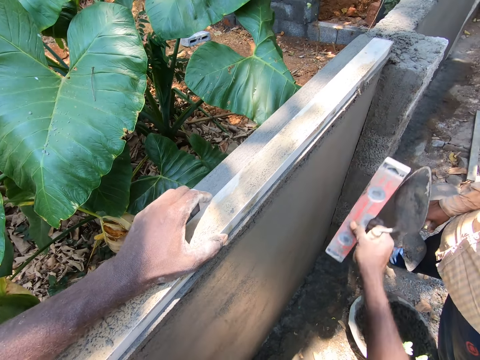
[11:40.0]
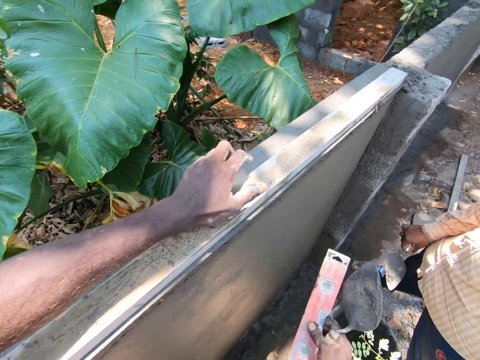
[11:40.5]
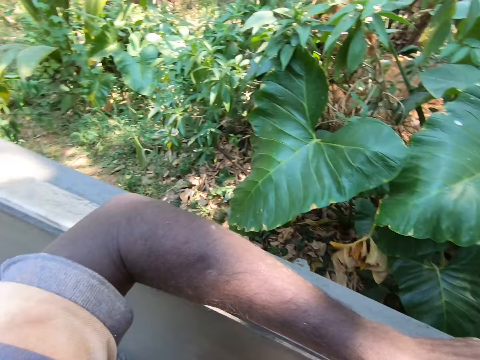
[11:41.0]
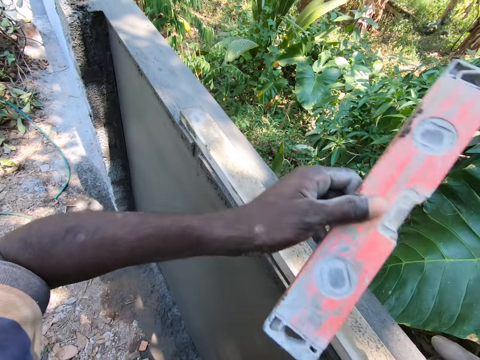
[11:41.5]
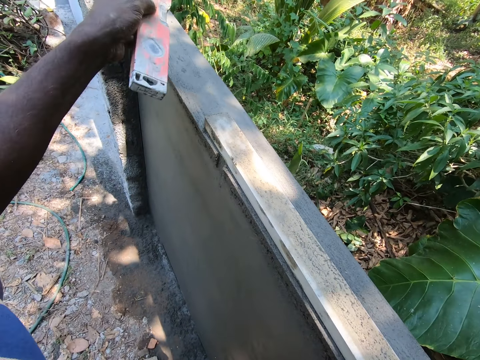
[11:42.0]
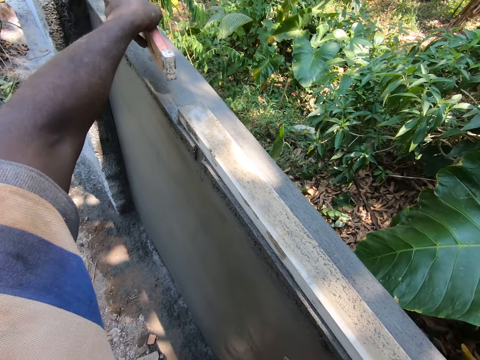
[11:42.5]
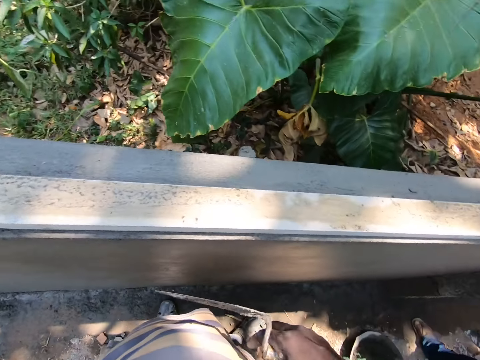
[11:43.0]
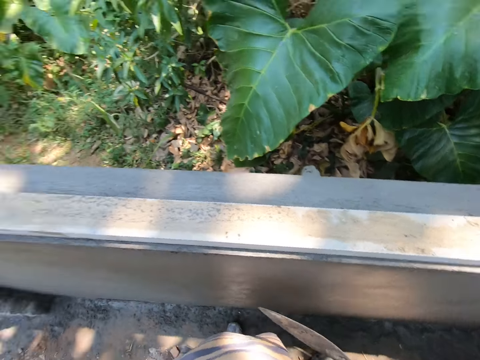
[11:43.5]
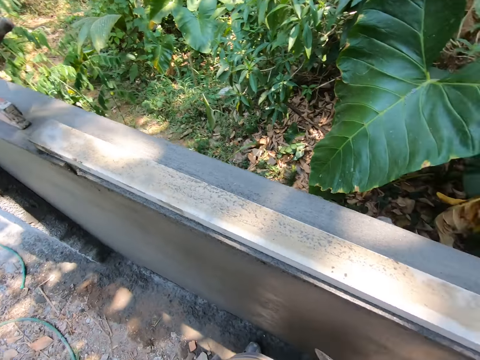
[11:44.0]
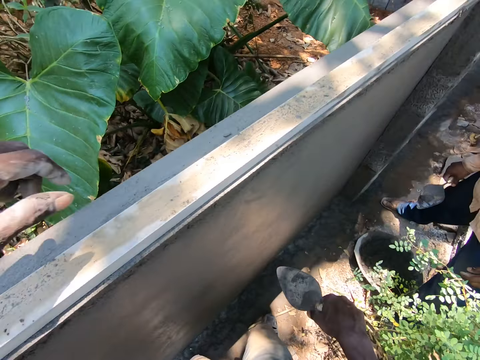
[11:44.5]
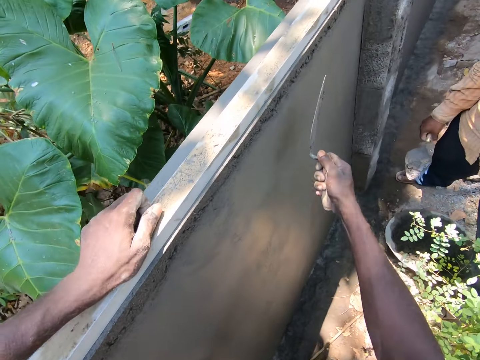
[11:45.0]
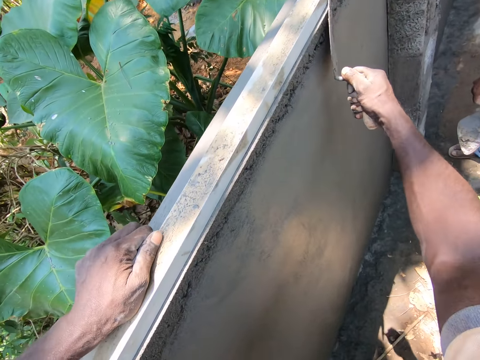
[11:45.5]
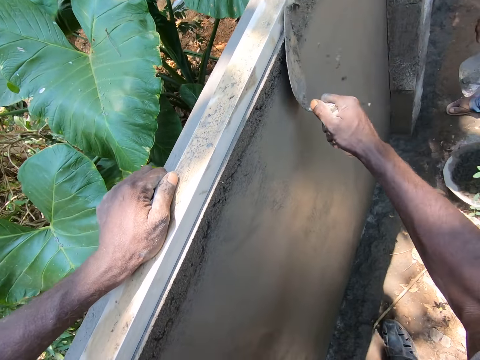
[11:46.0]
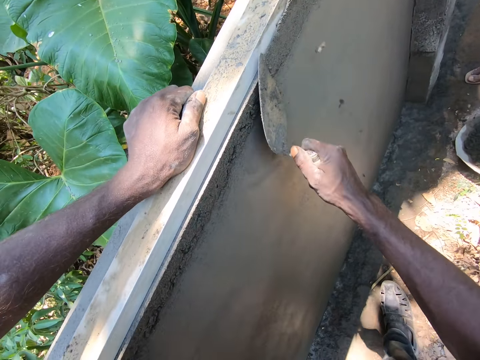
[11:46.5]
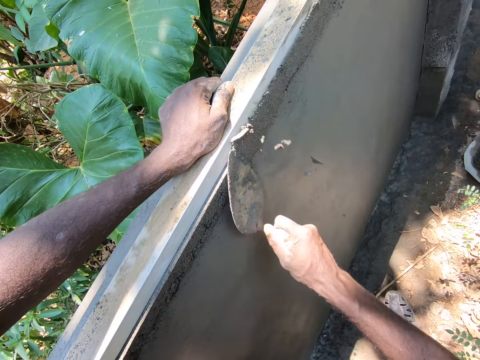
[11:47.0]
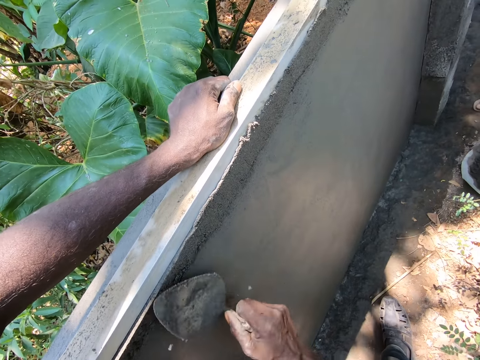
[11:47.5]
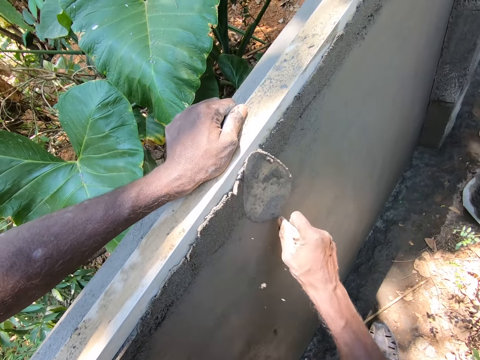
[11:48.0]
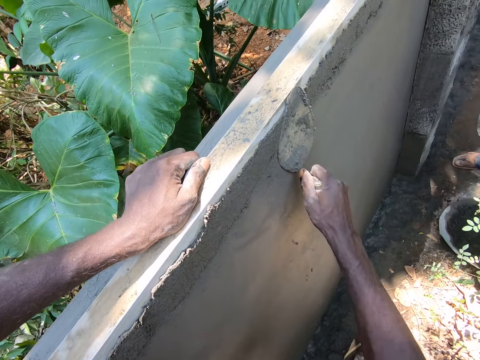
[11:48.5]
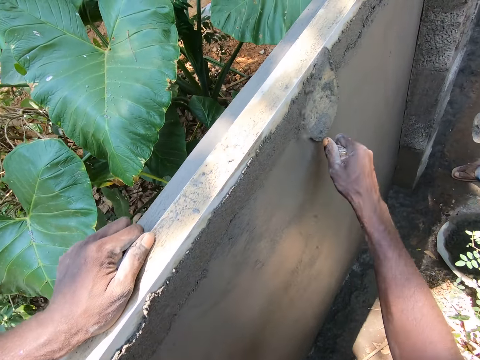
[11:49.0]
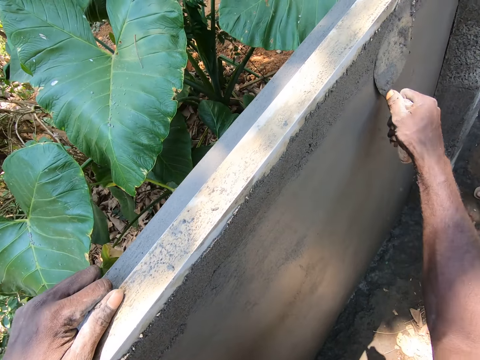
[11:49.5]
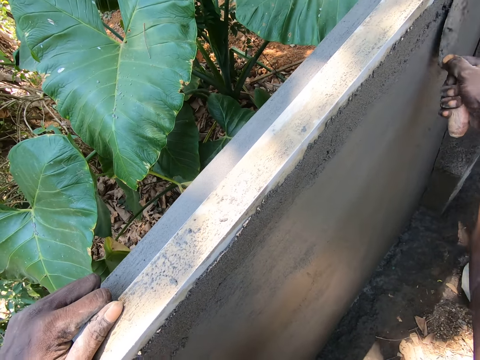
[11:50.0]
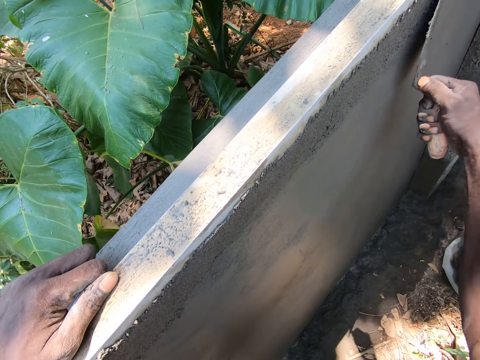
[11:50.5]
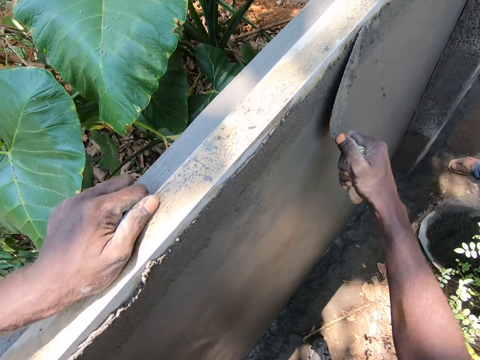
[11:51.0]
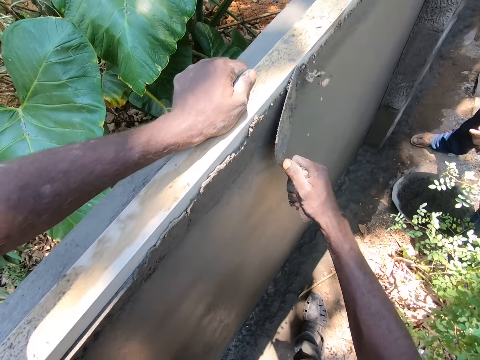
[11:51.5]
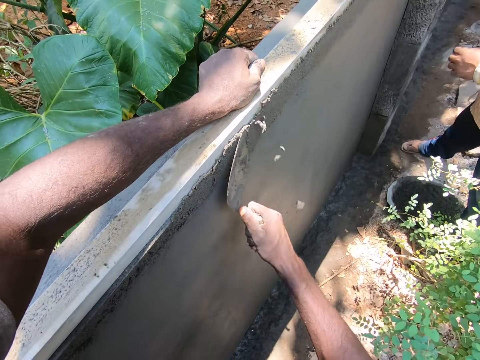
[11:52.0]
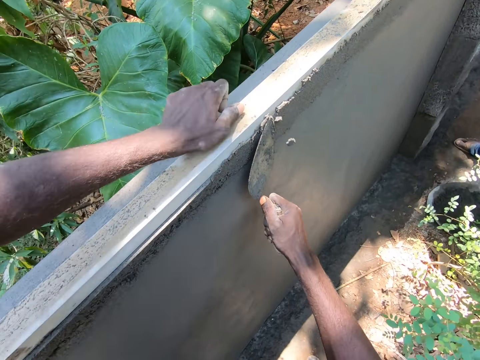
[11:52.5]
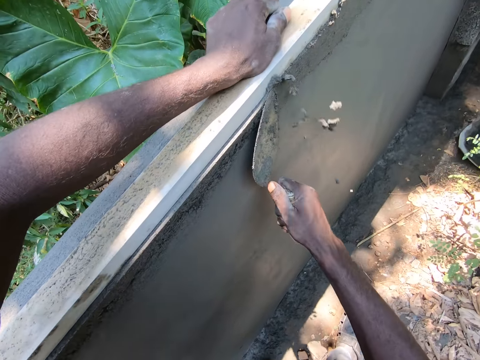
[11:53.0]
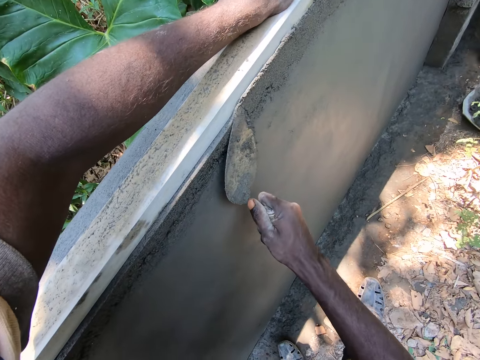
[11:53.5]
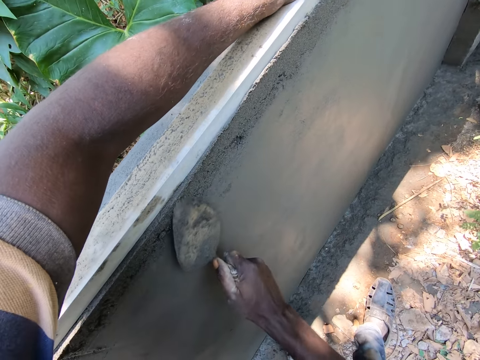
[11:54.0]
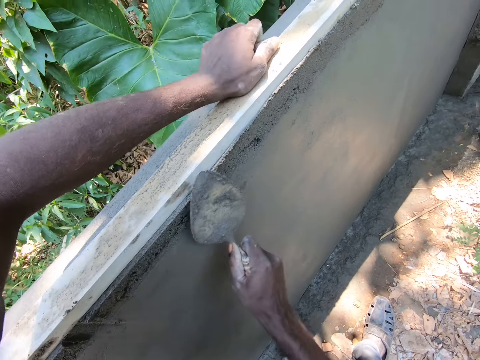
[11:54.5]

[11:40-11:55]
The camera wearer holds a spirit level. They turn to the side. They look around in the compound. They place the spirit level gauge on the wall. They look around in the compound. They turn to the side. They plaster the wall with a plastering trowel.

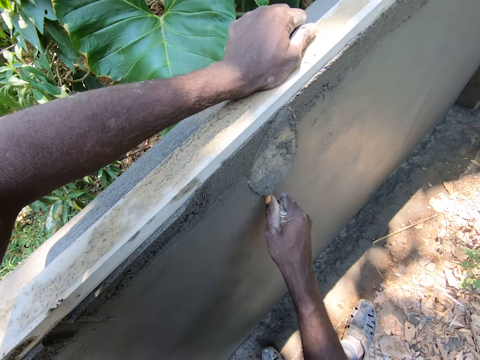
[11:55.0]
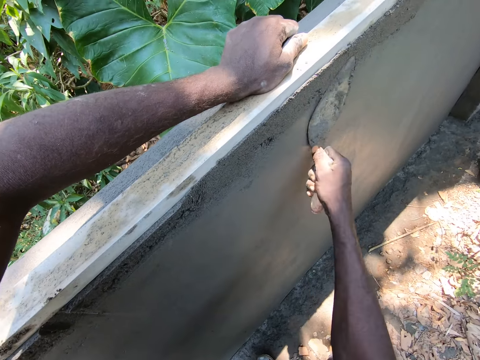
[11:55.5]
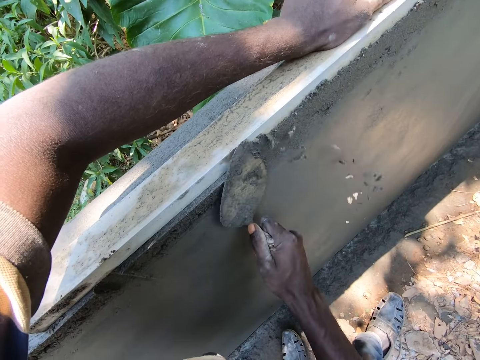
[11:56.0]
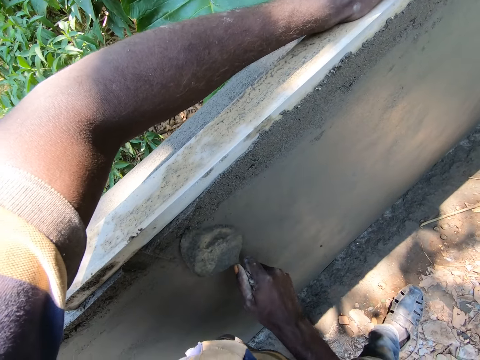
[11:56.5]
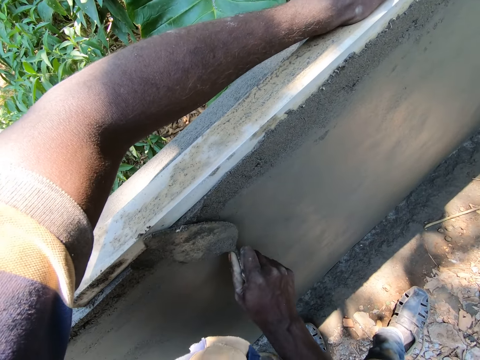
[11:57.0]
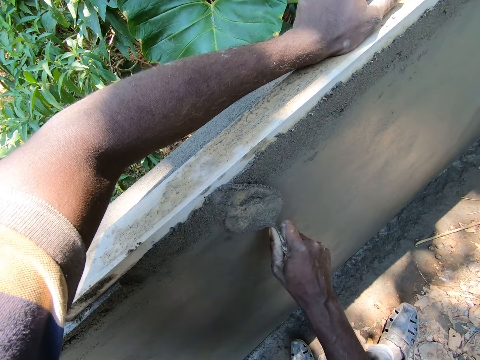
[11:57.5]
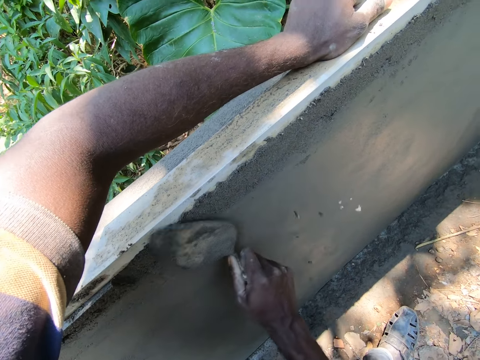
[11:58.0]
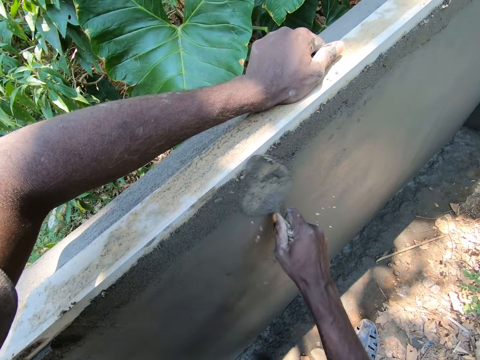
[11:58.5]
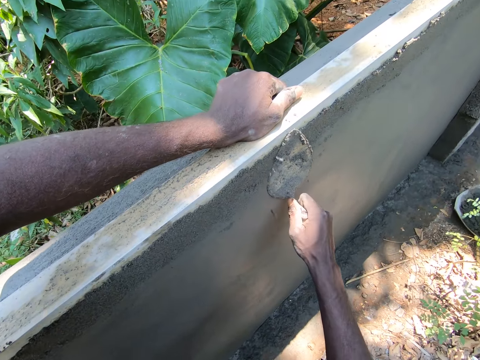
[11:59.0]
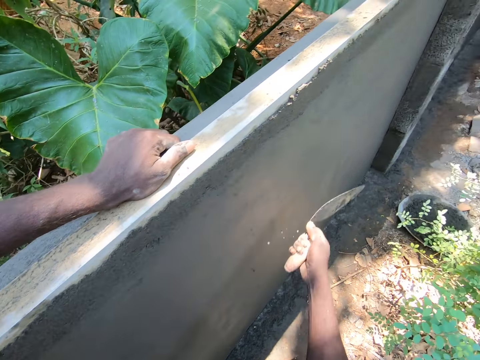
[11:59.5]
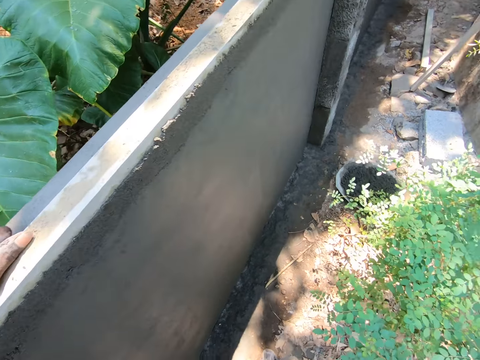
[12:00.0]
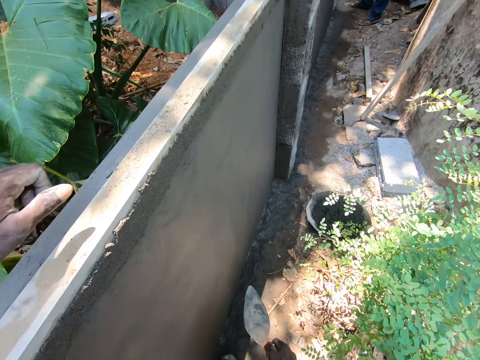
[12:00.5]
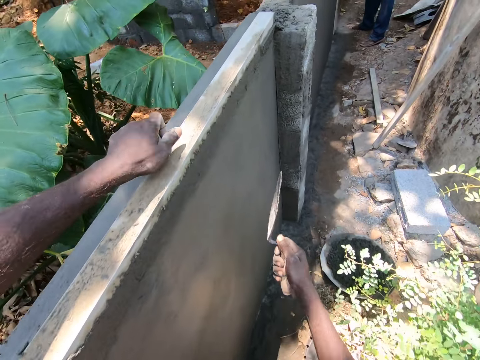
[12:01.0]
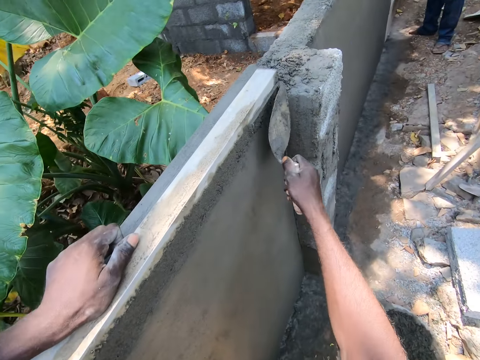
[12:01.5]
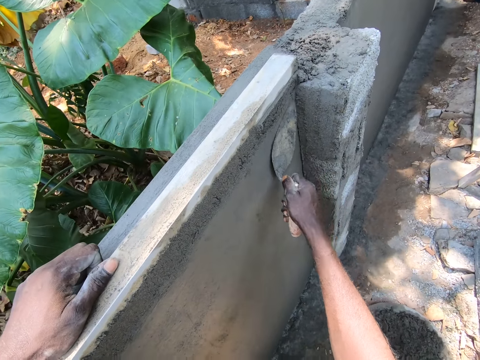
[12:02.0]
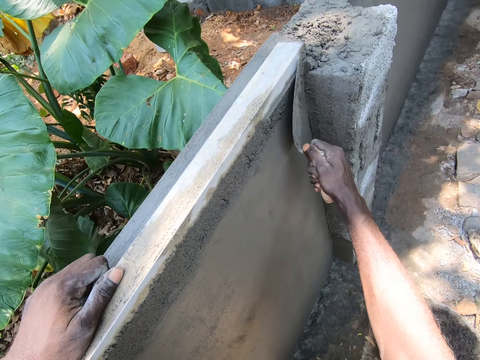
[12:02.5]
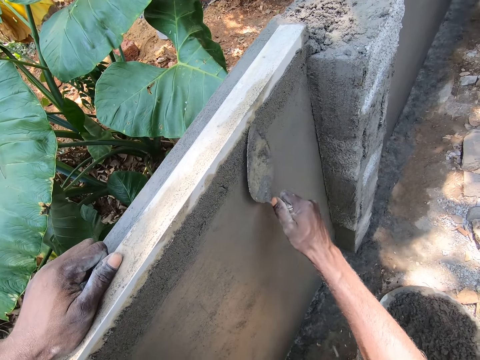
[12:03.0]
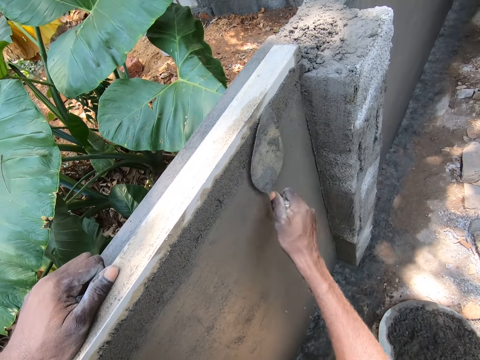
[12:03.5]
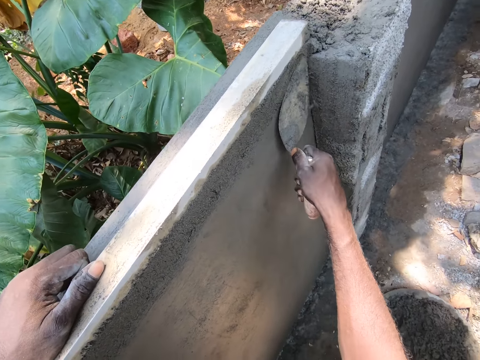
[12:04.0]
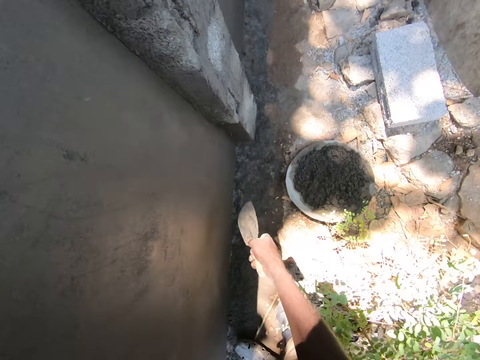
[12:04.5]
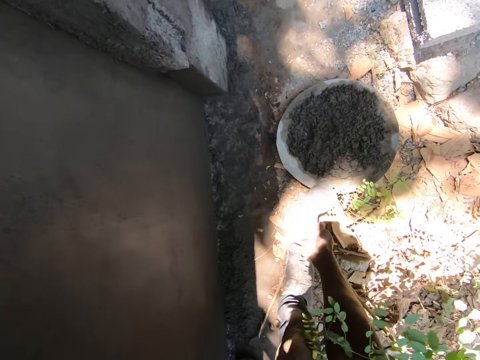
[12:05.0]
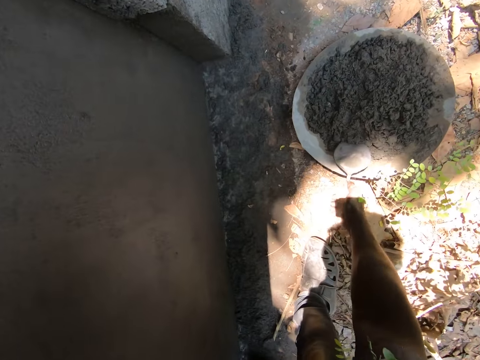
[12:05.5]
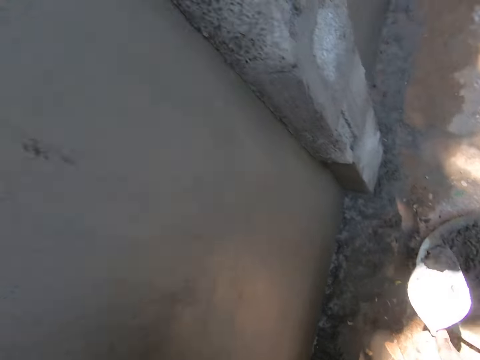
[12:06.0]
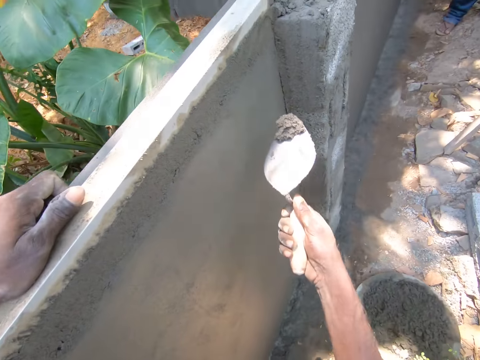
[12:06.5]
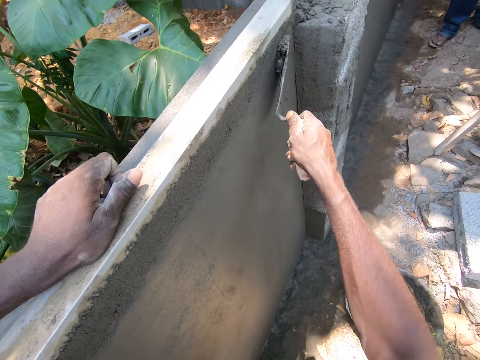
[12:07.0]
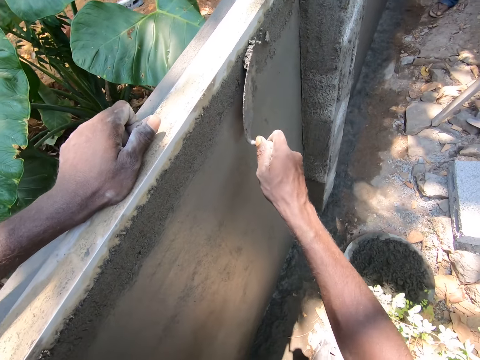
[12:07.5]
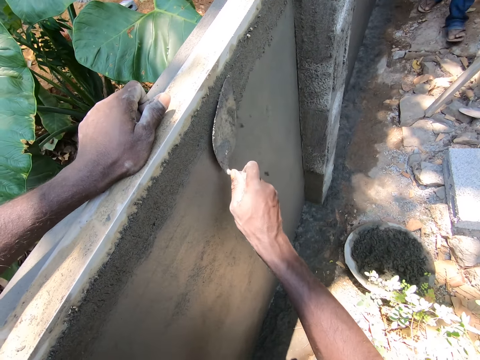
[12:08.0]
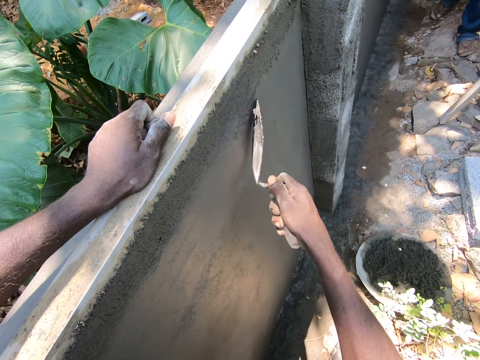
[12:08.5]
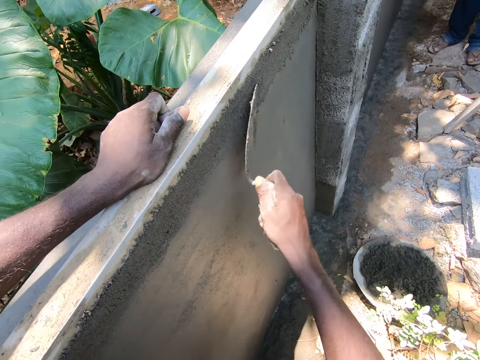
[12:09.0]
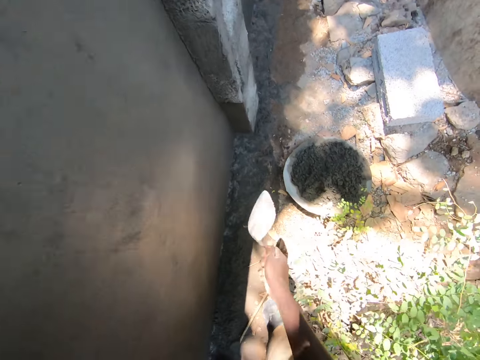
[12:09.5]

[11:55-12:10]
The camera wearer moves to the side. They look around in the compound. They plaster a wall with a plastering trowel. They bend down. They scoop cement mixture with the trowel on a tray. They turn to the side. They apply the cement mixture on the wall. They spread the cement mixture on the wall with the trowel.
